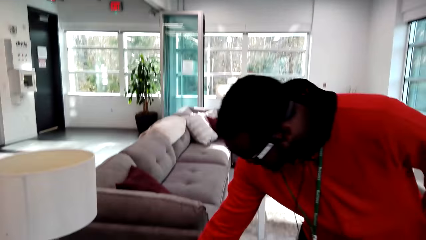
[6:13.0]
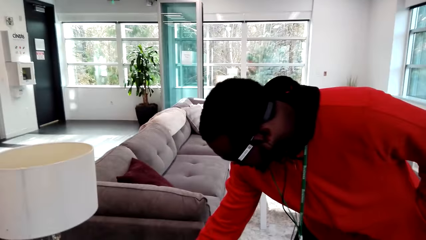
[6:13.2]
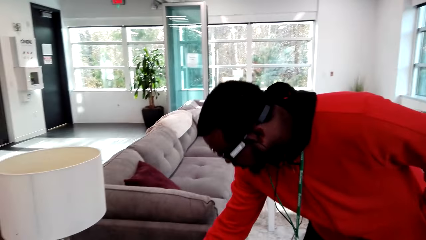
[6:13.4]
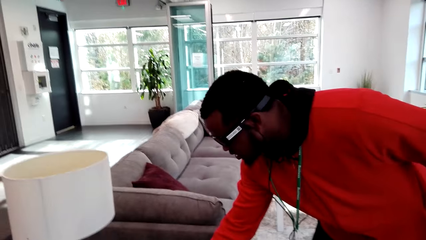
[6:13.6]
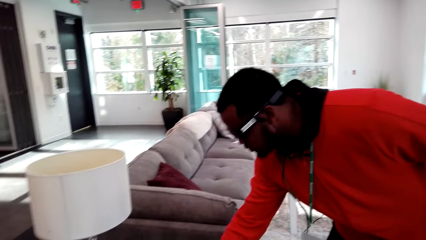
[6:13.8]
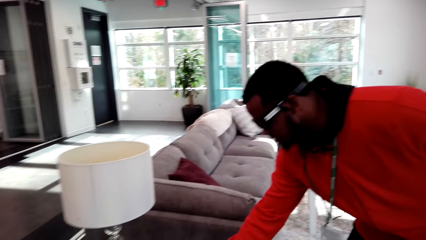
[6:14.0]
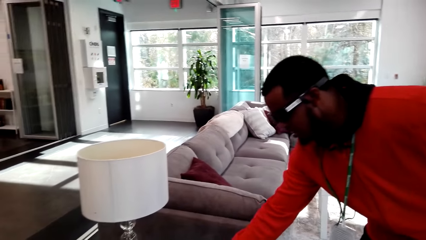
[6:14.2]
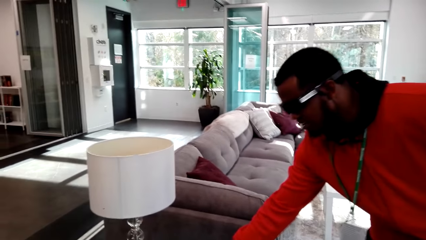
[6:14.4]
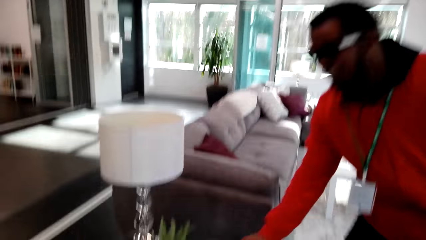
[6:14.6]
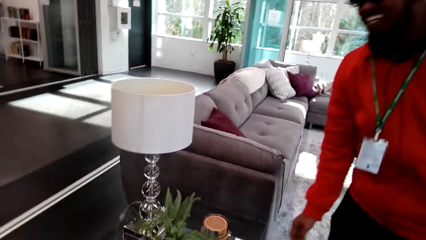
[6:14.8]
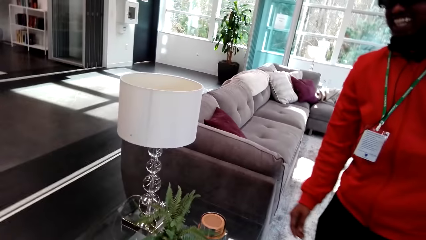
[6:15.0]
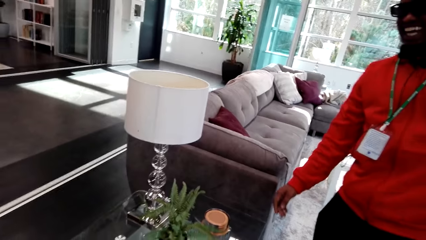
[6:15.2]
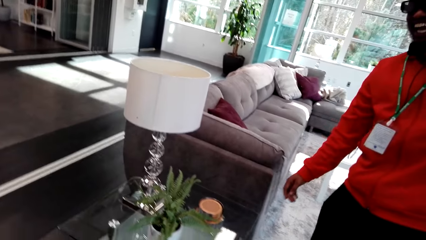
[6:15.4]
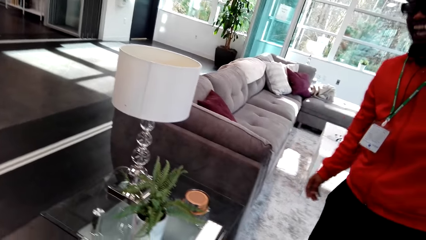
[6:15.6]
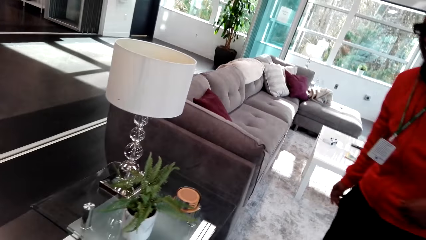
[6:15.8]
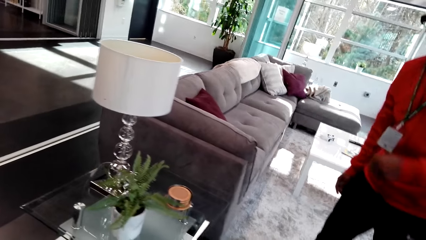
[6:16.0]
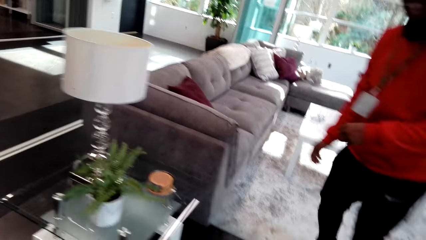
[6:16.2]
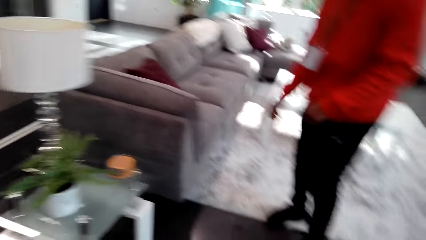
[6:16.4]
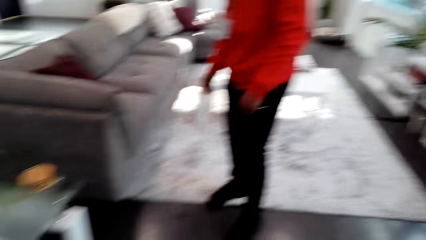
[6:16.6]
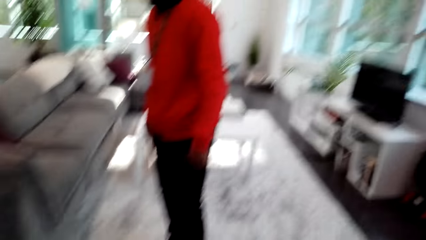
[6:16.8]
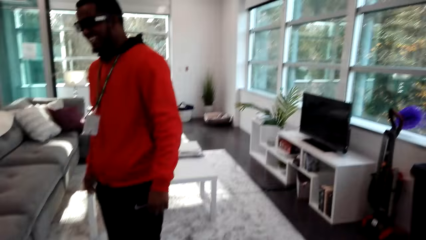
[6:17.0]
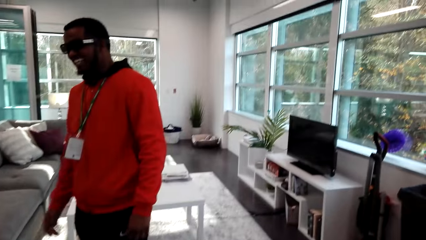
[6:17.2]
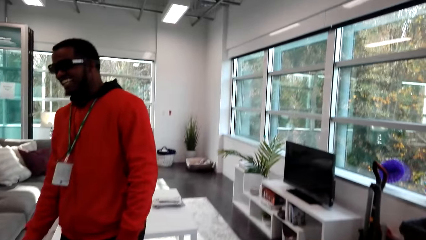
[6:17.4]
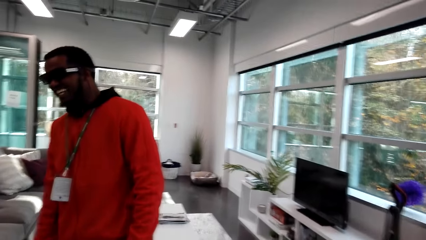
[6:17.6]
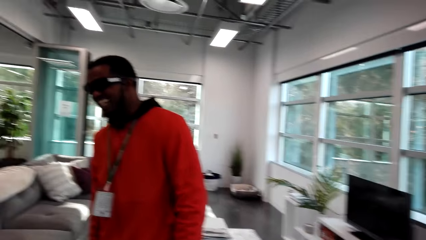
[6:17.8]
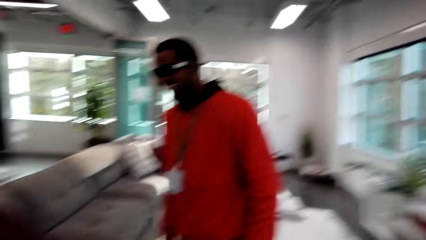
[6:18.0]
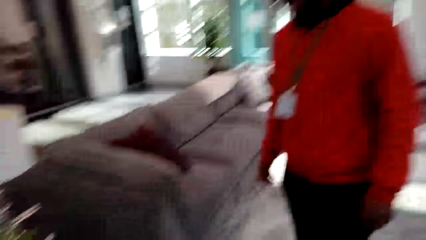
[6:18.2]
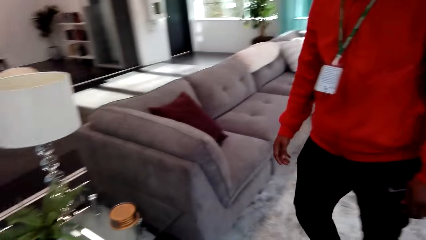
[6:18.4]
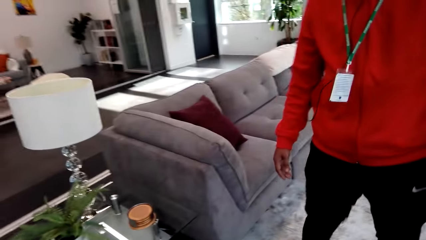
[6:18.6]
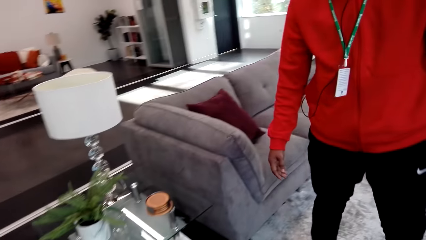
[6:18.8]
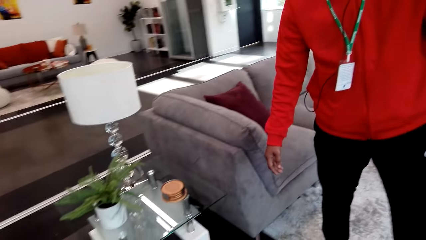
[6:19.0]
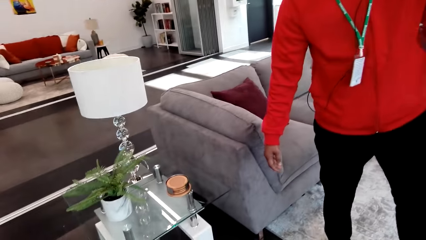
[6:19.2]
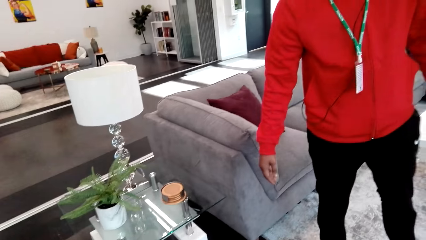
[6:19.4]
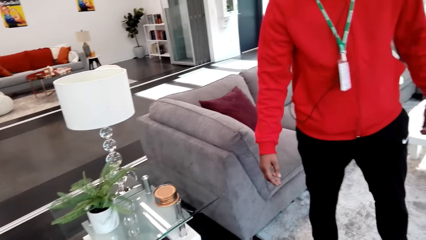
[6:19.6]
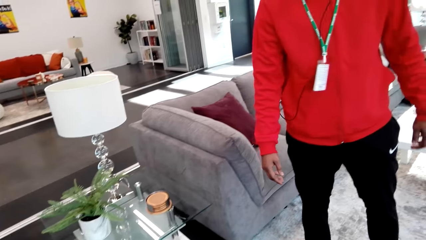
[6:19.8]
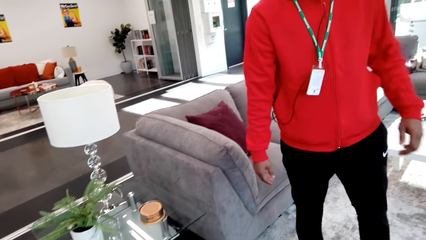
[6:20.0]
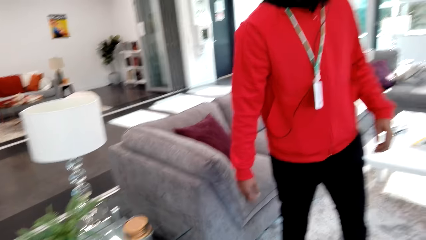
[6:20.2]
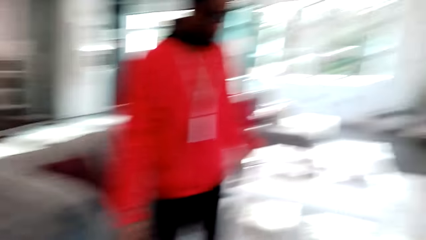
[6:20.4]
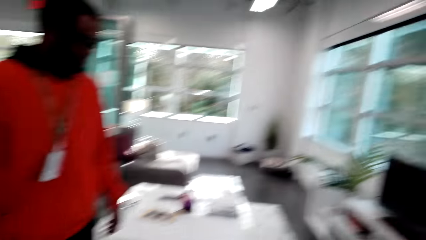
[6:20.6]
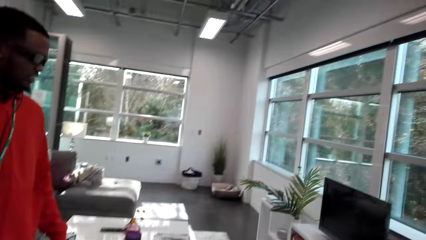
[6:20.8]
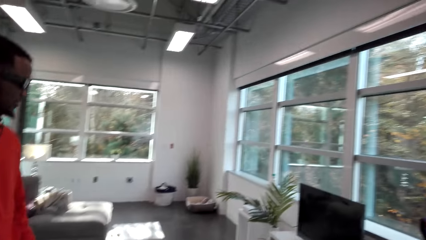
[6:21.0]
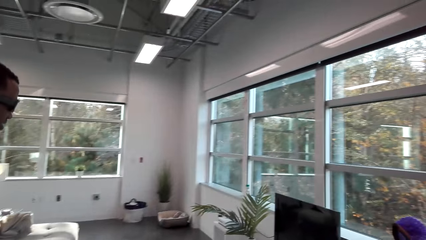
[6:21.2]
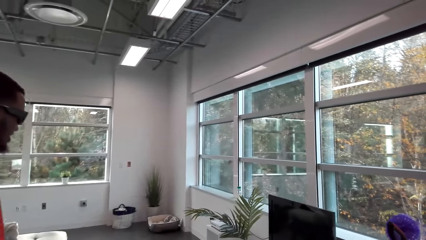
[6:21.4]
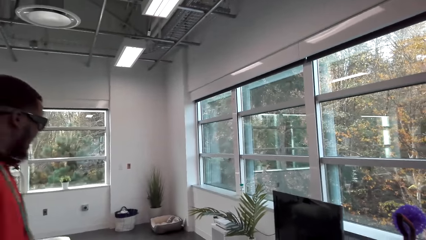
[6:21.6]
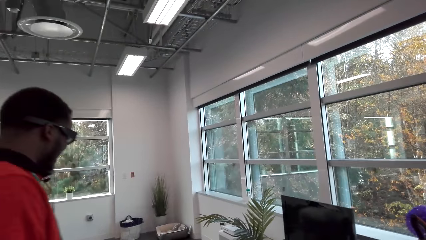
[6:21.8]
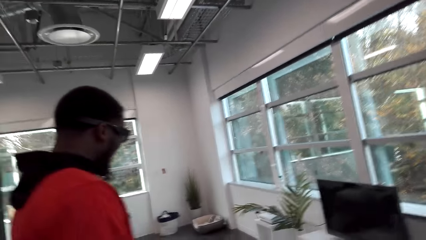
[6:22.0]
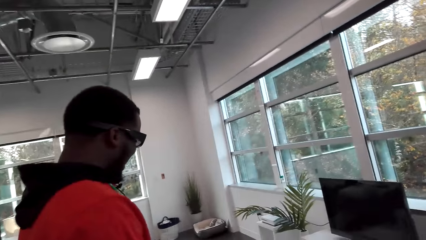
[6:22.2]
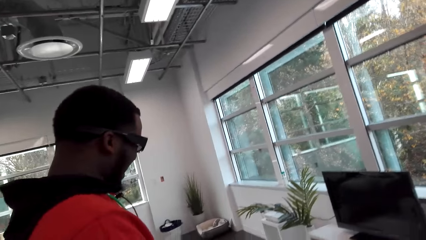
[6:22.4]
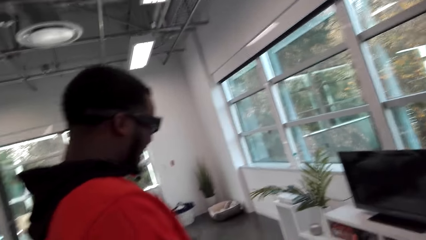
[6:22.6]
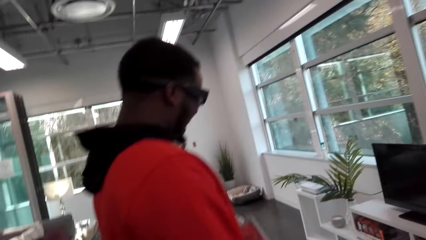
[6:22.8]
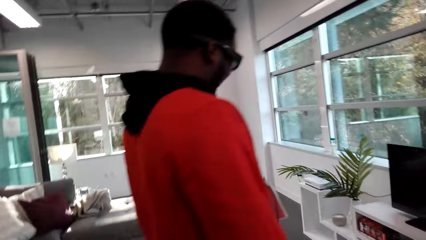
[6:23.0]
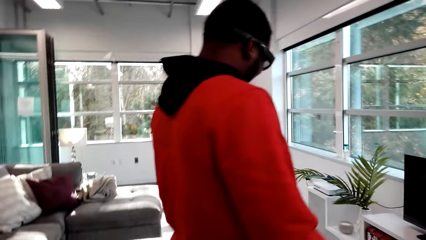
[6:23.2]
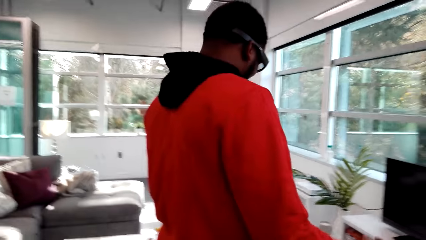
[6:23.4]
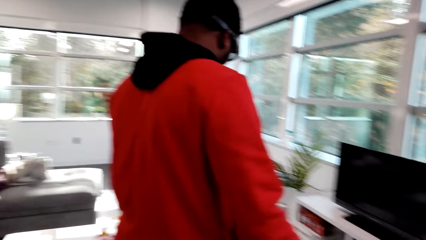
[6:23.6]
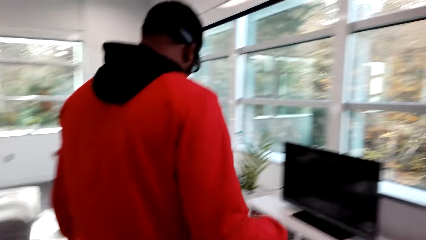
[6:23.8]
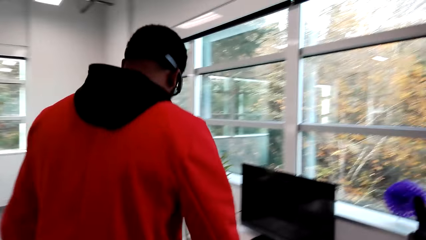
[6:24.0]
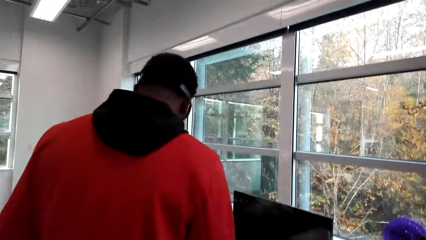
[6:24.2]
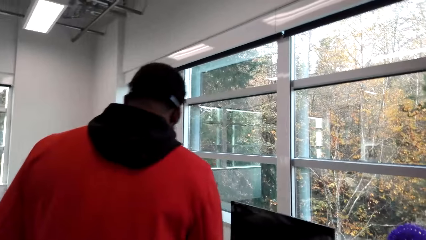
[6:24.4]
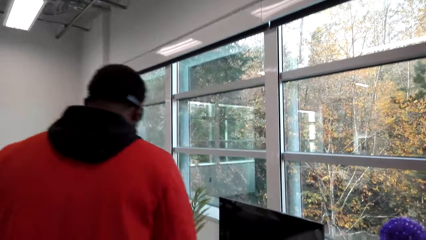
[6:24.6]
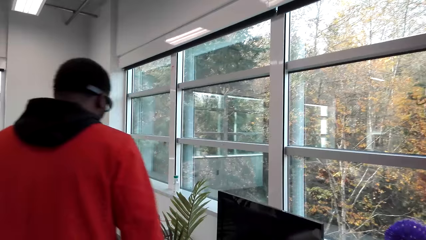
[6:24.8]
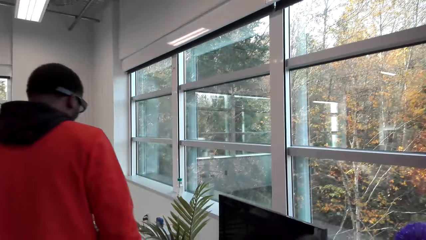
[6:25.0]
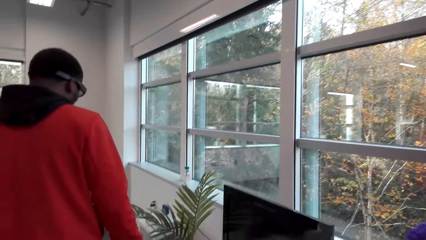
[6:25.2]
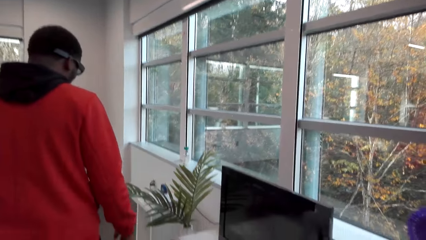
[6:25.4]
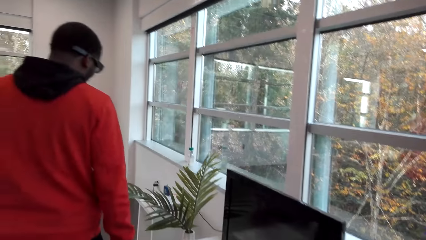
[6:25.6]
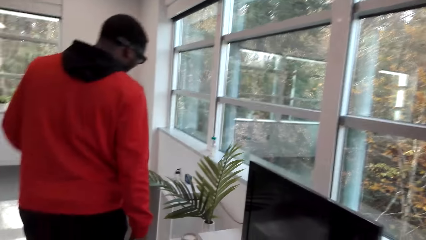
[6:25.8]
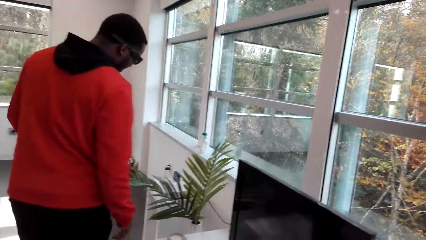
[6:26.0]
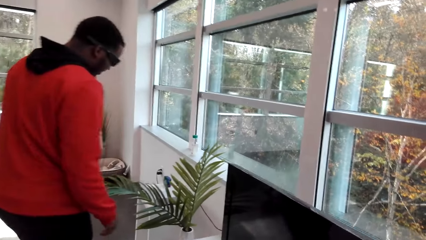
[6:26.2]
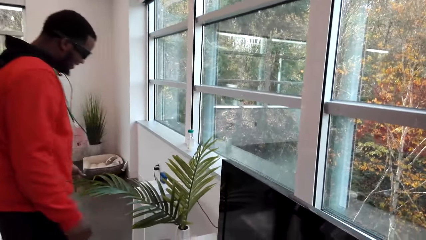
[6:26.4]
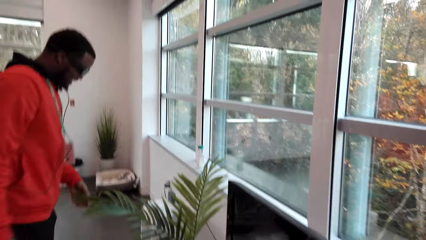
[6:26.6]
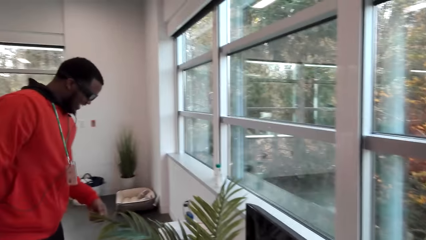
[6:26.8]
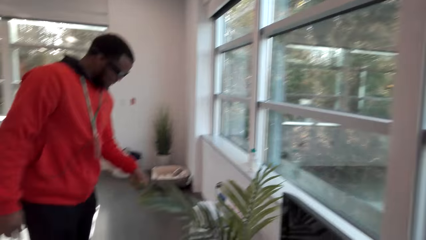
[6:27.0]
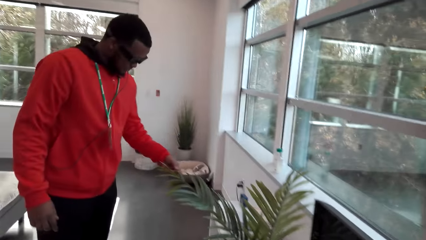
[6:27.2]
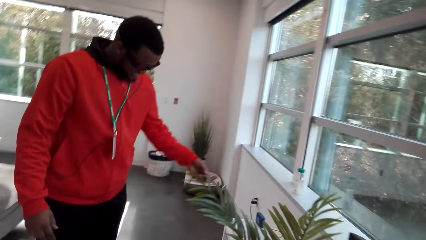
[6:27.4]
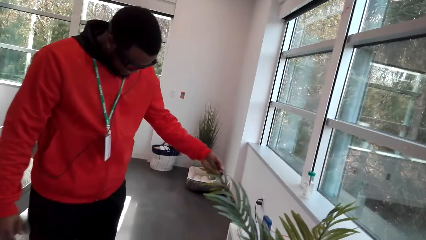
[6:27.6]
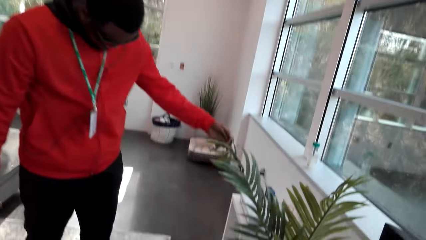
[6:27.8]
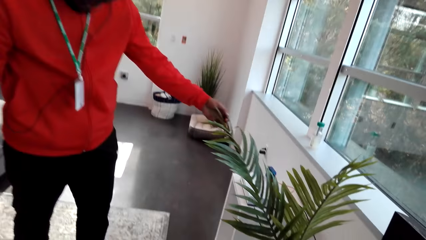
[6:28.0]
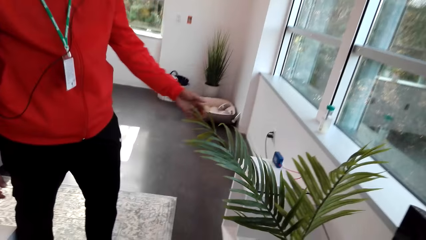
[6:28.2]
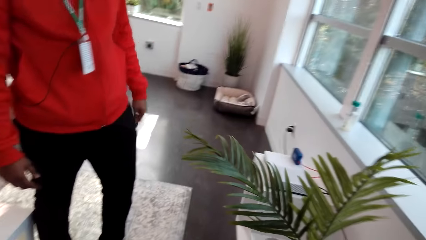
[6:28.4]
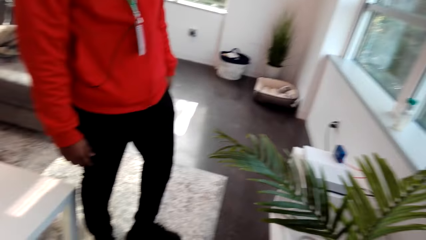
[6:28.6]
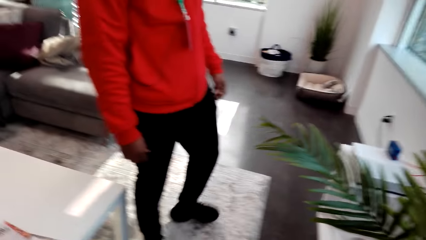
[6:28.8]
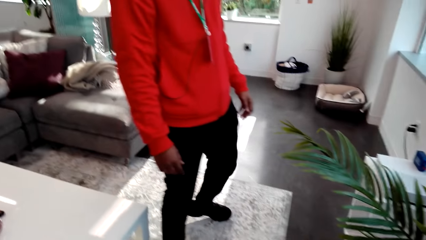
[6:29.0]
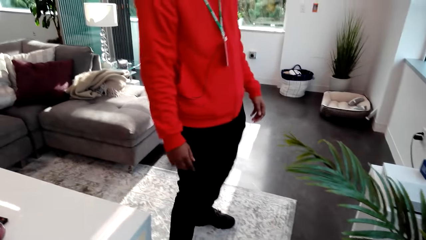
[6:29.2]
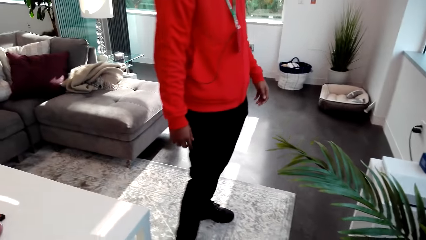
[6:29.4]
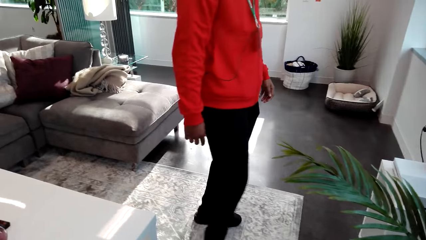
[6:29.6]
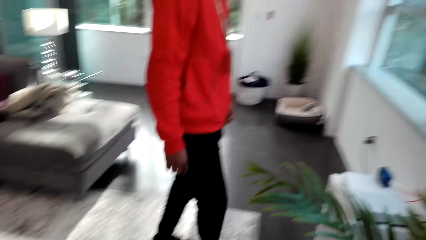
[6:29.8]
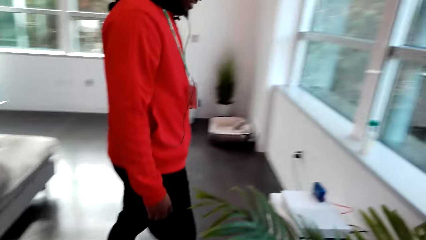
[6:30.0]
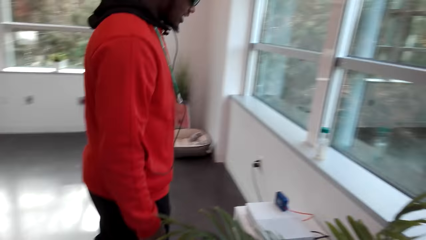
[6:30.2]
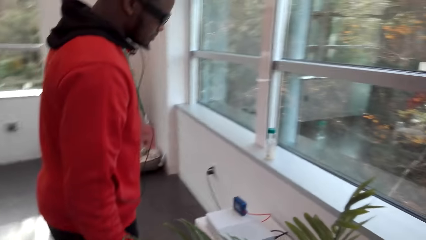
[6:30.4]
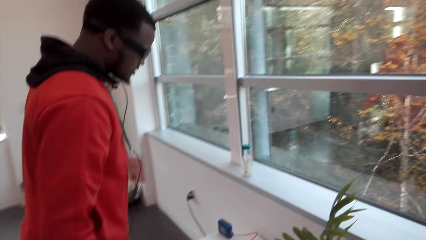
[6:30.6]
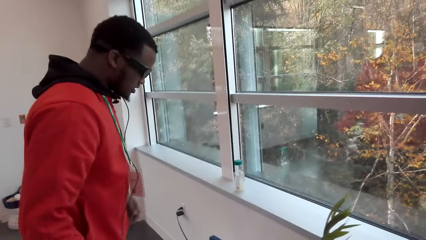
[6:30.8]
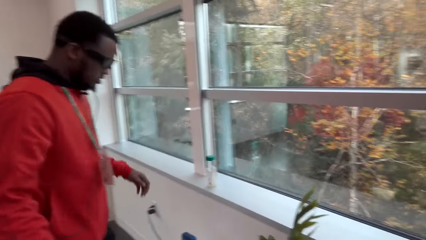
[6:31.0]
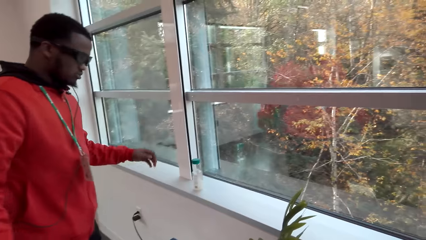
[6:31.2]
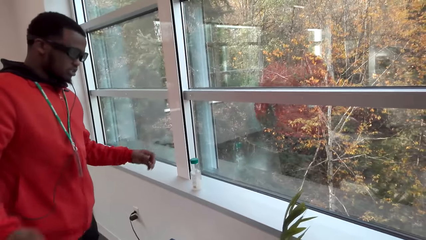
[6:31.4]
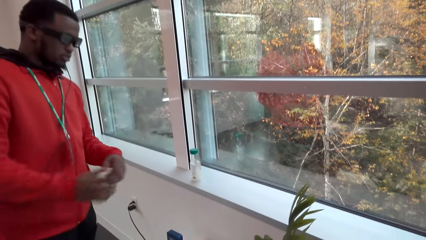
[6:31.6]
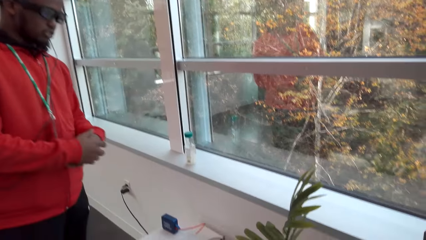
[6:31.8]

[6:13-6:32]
The camera wearer laughs. A man talks. The camera wearer laughs. The man walks around. The camera wearer talks. They walk. The man touches a flower.
